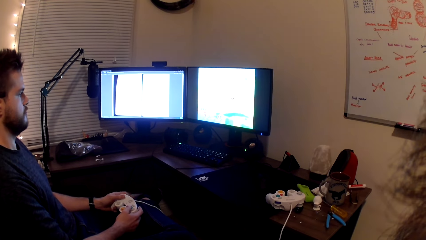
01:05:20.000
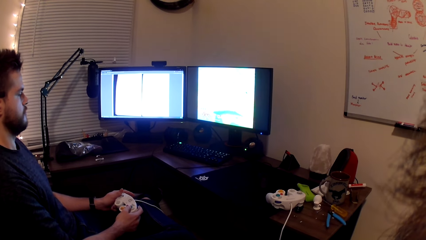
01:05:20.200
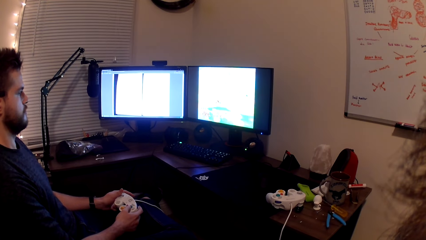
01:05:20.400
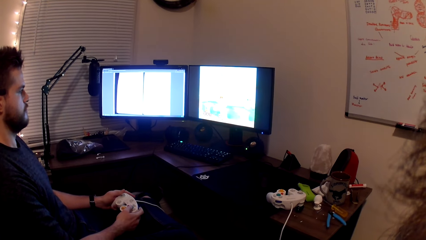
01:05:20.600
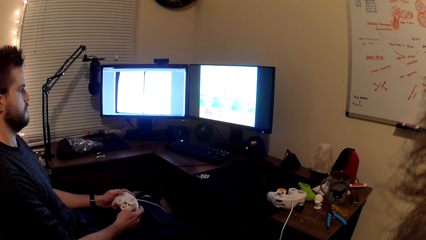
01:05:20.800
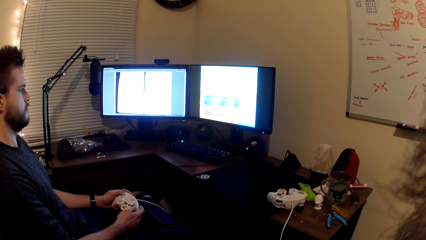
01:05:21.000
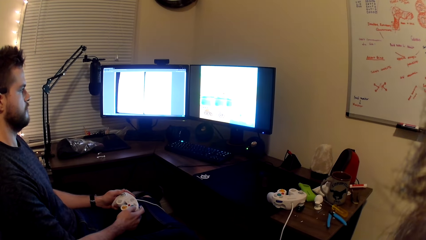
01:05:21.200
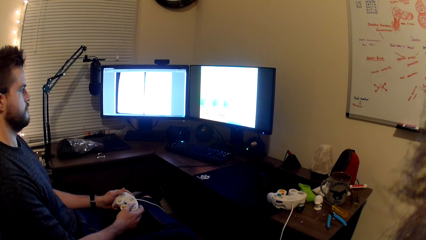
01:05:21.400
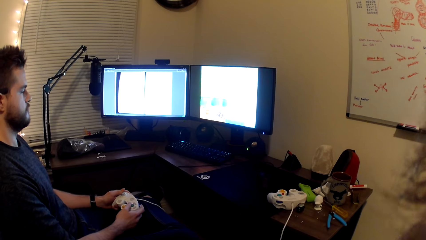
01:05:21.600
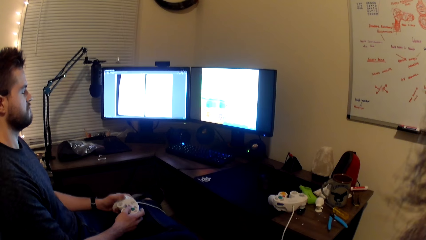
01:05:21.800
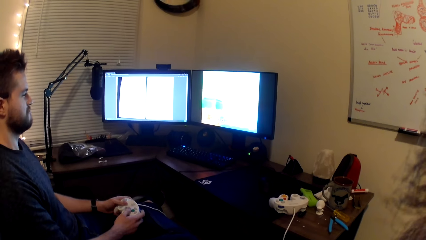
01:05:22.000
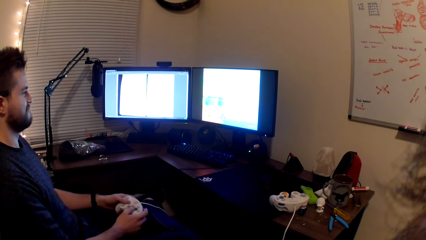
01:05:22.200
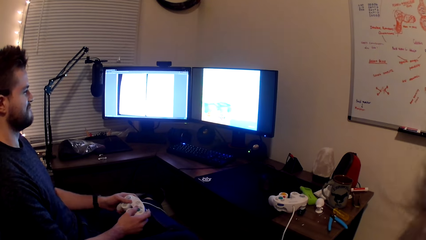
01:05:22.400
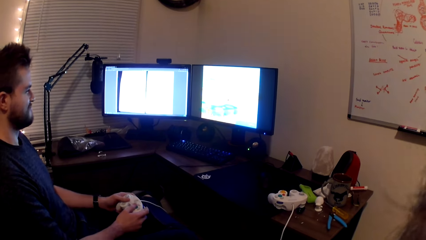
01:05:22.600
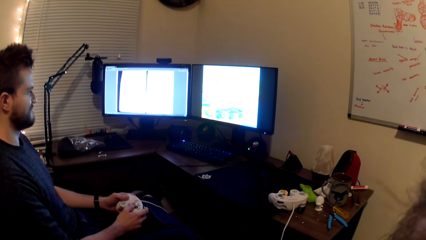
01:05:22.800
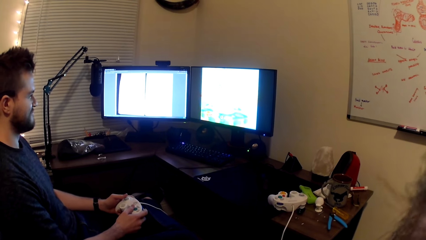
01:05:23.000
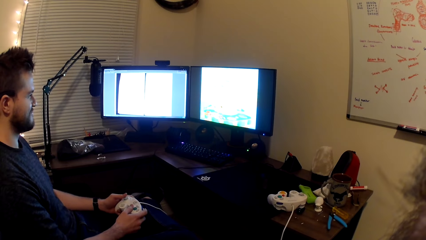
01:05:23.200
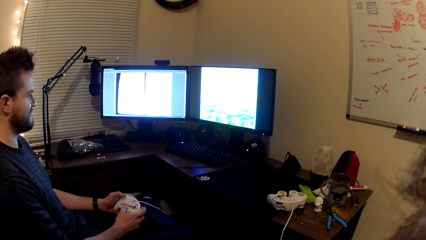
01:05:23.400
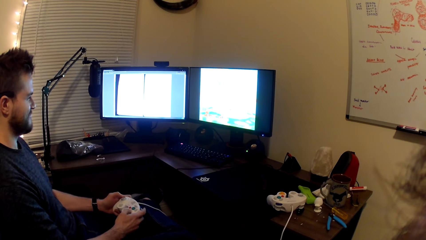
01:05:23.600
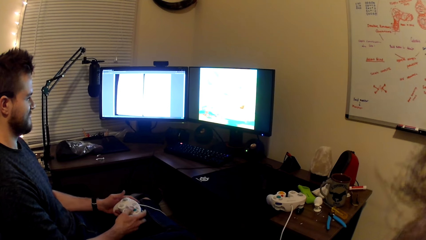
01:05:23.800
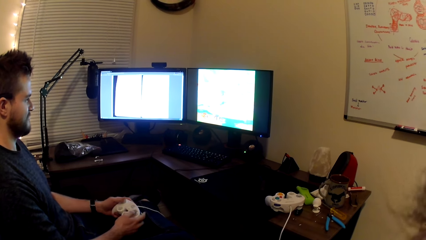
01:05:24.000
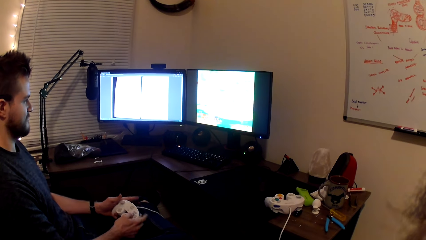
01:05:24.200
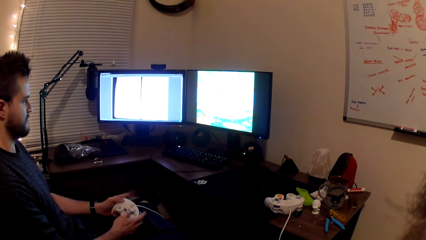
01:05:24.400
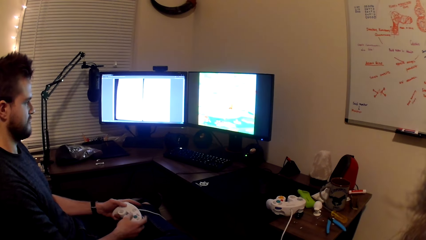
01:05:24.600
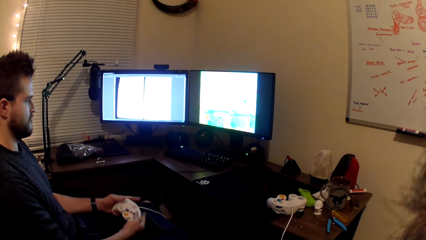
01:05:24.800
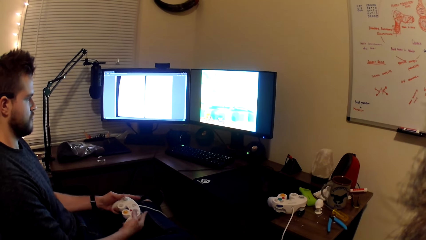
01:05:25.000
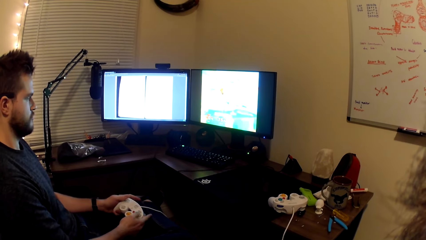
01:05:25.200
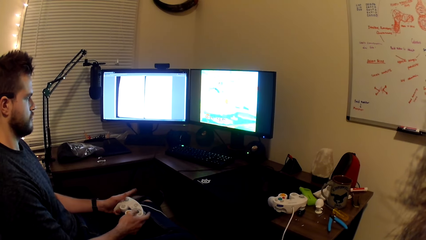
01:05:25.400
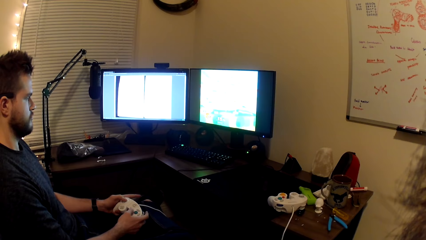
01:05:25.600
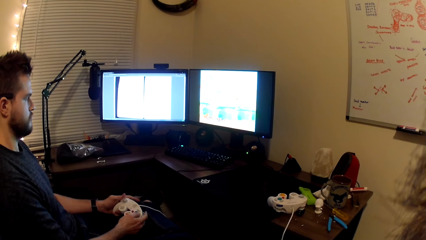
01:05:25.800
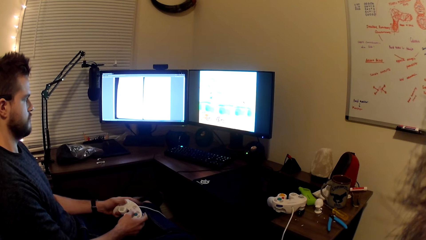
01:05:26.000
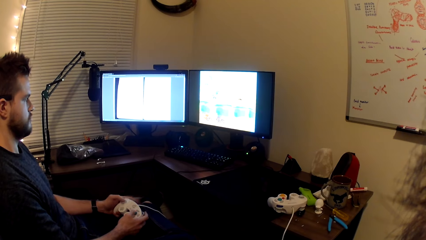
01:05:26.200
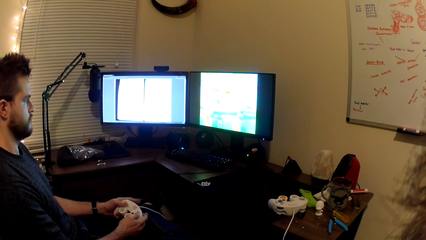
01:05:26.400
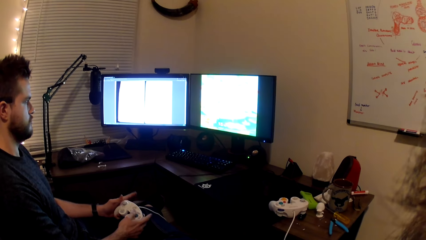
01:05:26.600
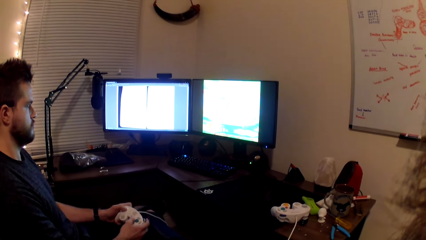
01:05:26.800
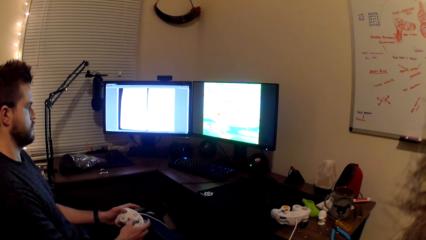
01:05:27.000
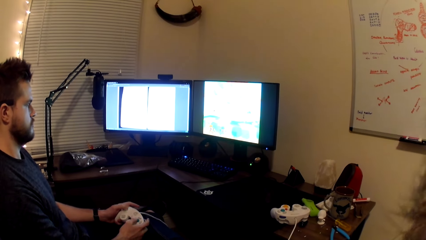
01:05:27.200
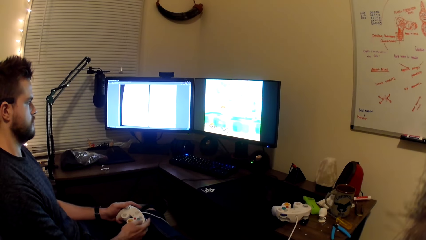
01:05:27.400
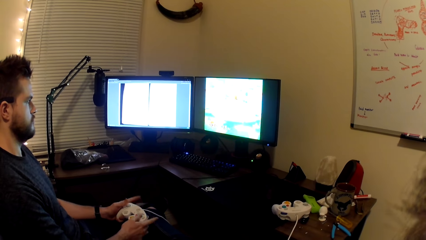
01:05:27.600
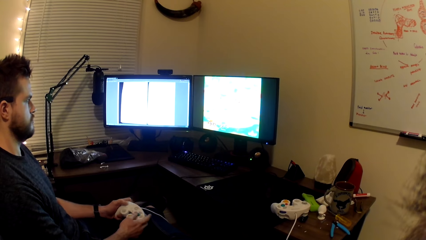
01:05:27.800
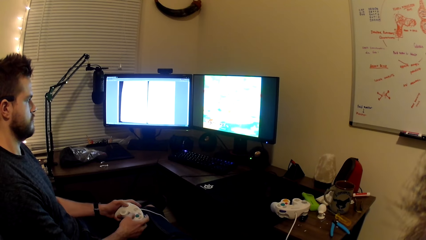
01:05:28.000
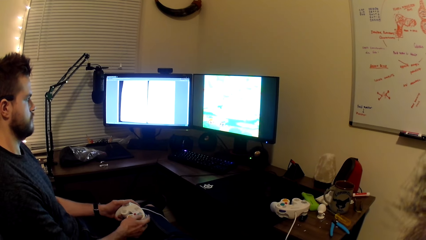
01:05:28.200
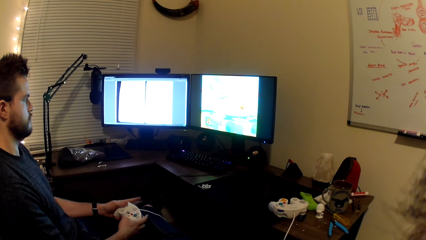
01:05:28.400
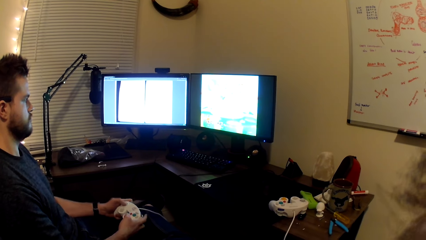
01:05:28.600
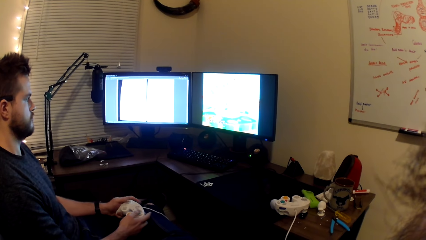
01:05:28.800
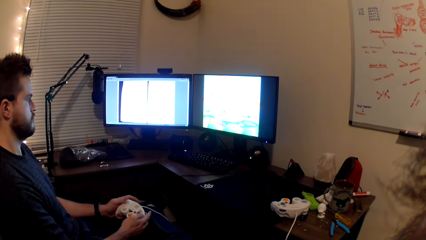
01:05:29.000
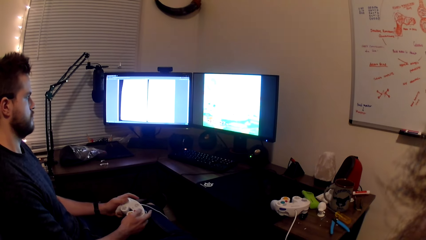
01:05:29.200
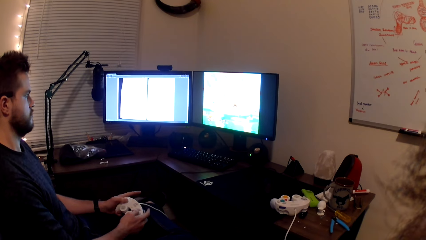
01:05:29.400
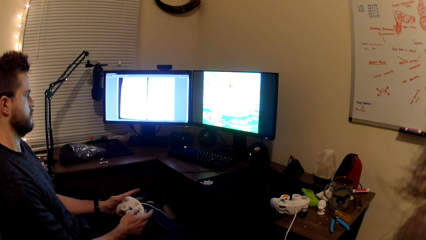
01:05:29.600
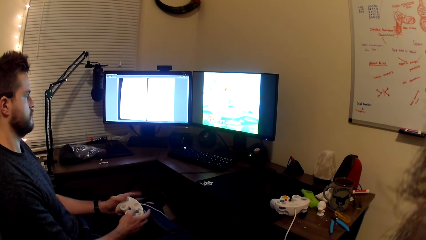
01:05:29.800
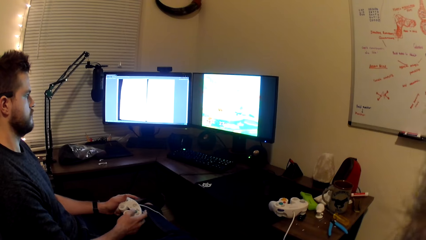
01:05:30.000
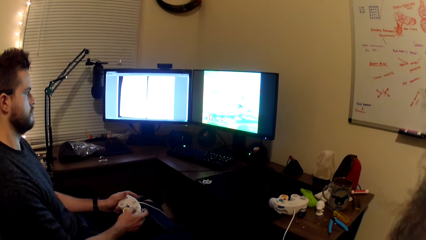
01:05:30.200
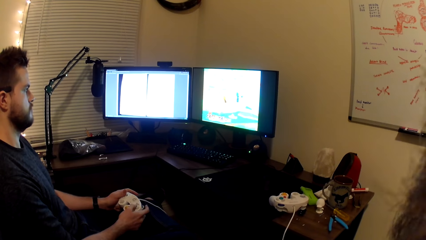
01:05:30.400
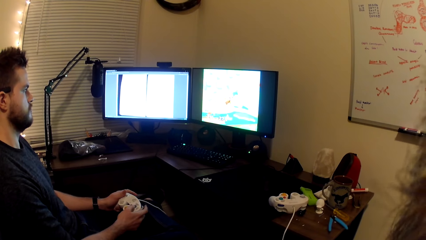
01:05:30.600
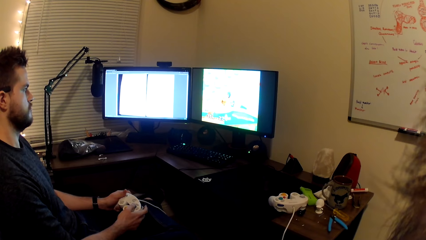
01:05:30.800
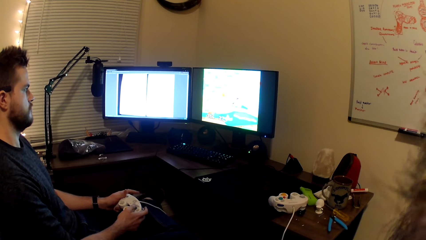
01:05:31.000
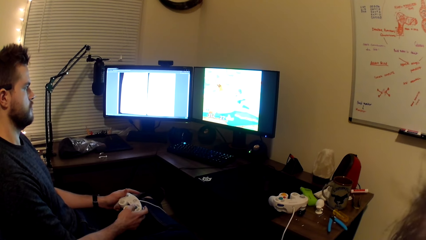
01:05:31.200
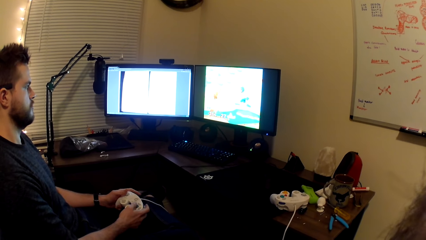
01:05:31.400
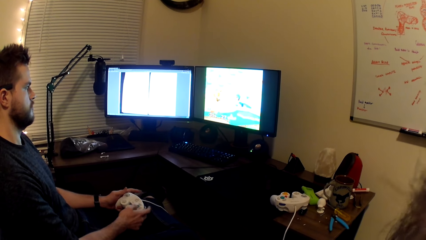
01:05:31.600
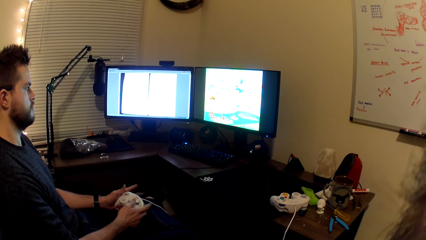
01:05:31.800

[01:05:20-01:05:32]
A man plays a game on the computer using a gamepad. The camera wearer looks at the computer.

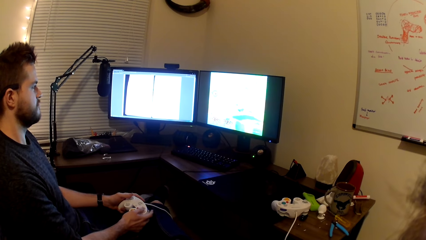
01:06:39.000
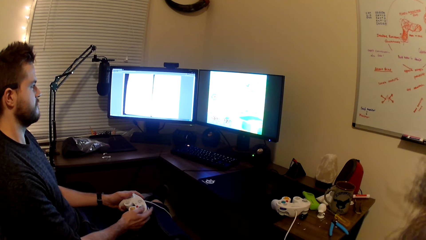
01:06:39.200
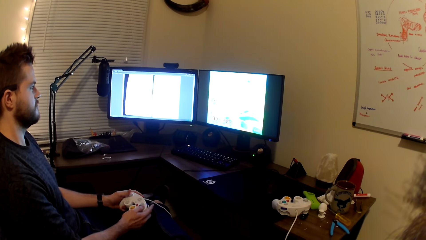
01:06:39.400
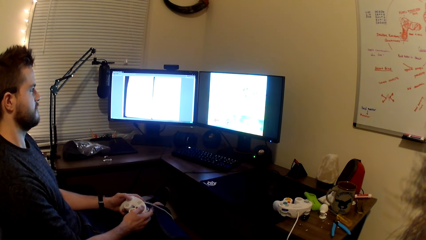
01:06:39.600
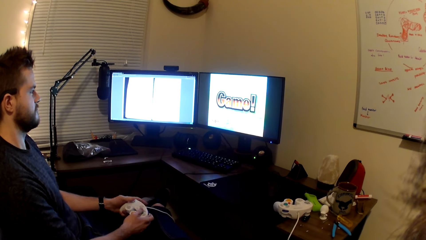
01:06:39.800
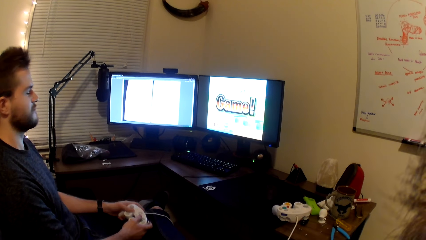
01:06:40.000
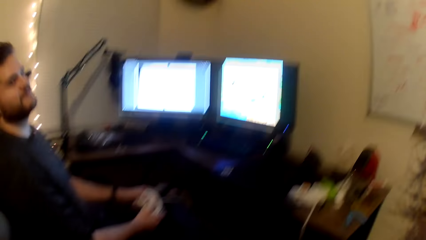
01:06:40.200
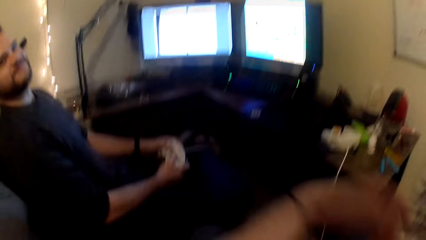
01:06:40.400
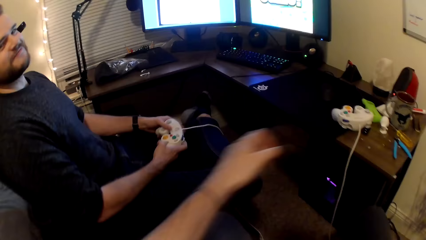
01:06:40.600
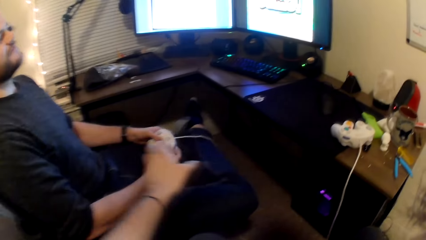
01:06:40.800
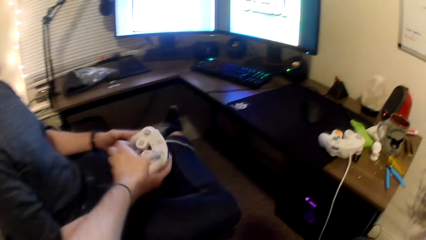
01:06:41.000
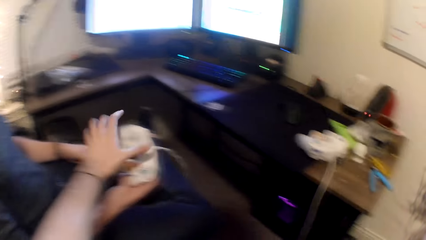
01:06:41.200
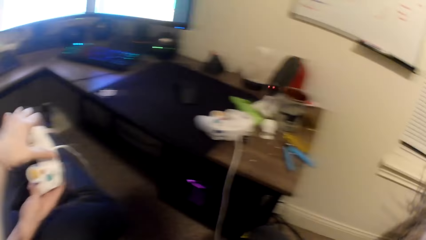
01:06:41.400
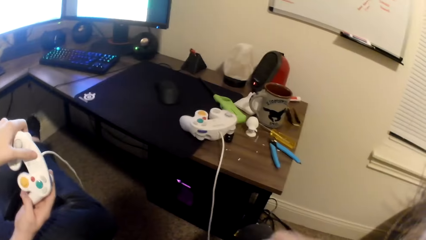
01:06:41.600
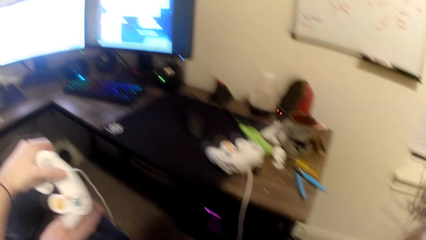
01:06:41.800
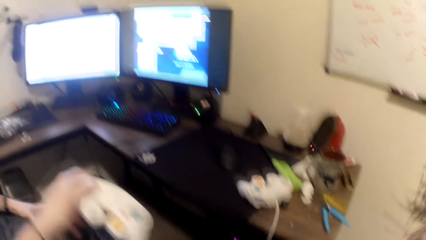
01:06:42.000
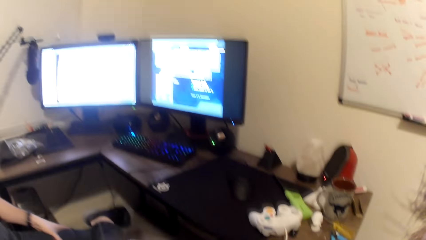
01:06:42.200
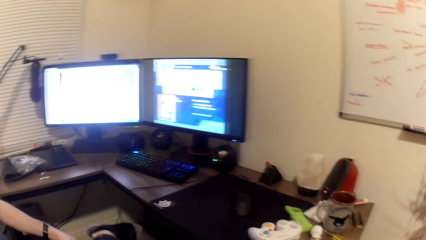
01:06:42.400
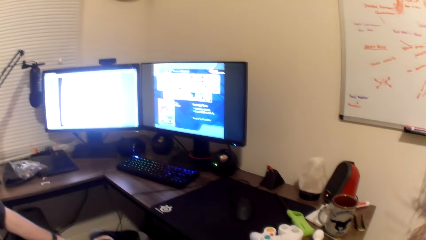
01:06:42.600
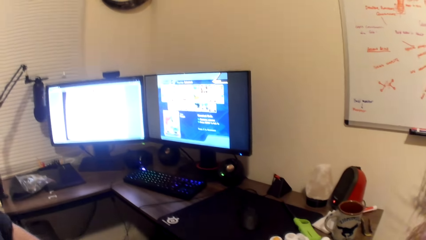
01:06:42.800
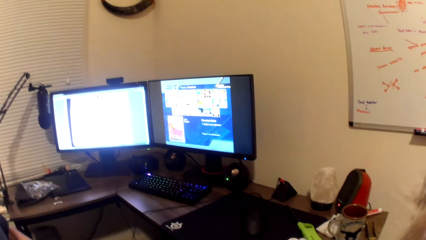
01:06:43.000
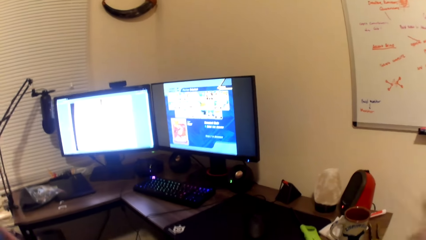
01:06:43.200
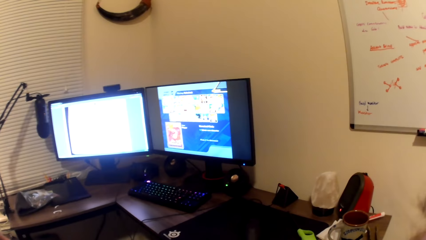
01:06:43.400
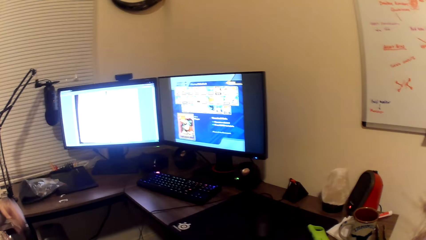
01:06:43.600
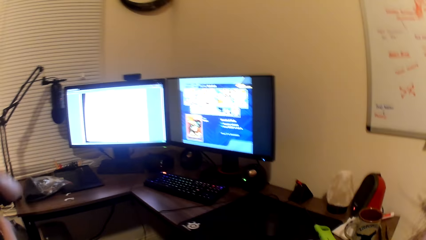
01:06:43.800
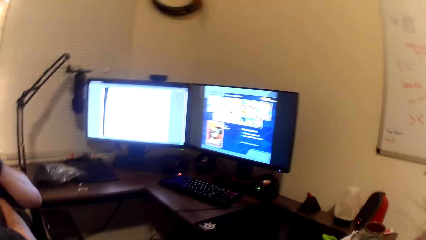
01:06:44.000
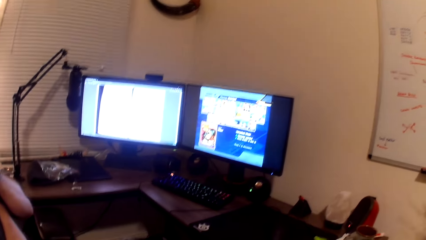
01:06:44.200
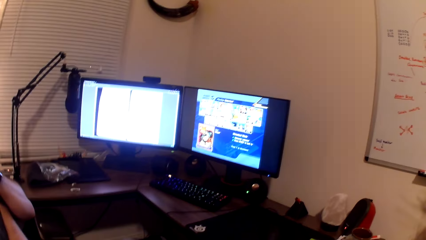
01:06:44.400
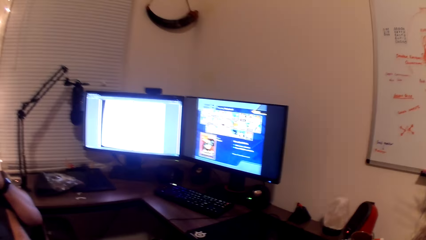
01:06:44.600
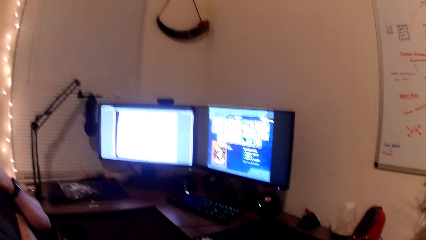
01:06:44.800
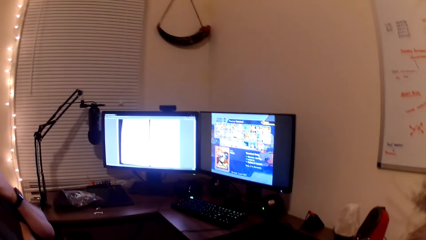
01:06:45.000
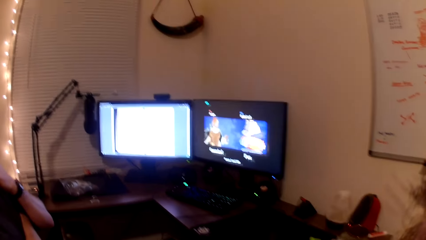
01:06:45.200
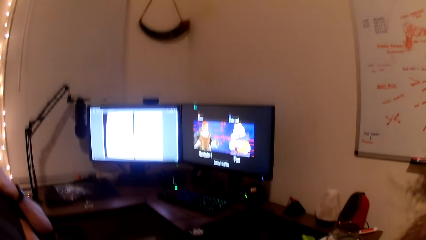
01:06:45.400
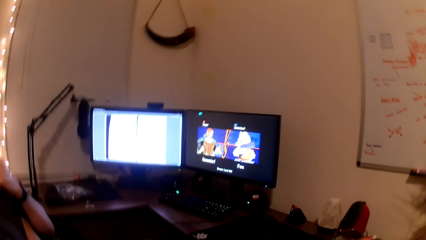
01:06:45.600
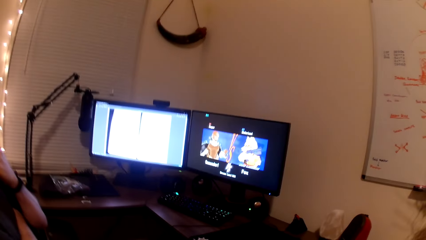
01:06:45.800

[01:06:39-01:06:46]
The camera wearer takes the game pad from a man. They look at the computer.
